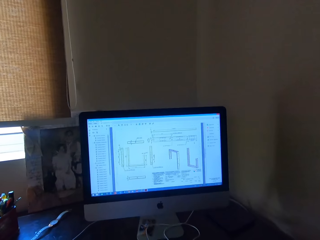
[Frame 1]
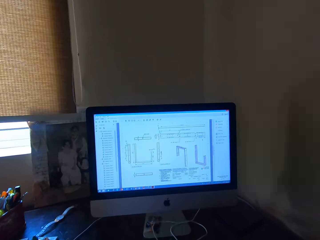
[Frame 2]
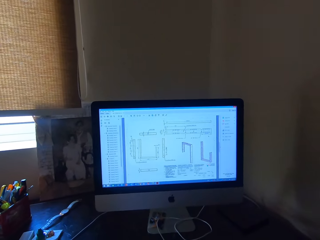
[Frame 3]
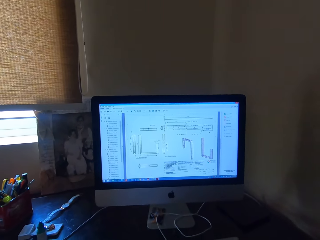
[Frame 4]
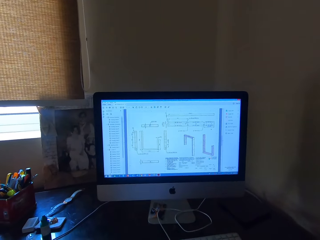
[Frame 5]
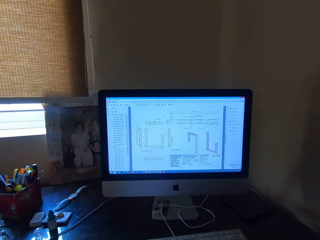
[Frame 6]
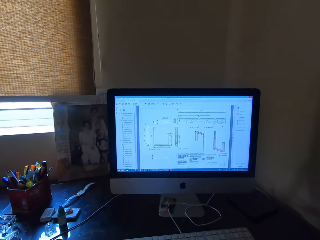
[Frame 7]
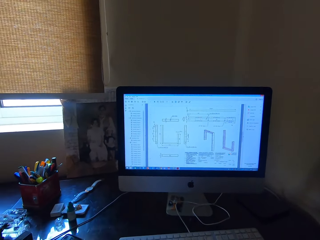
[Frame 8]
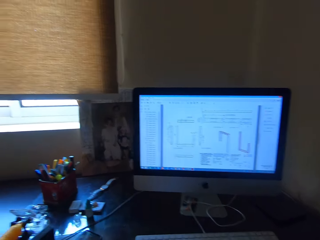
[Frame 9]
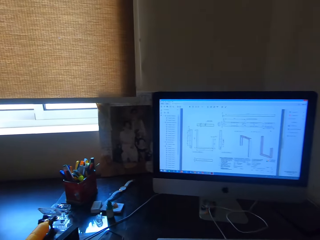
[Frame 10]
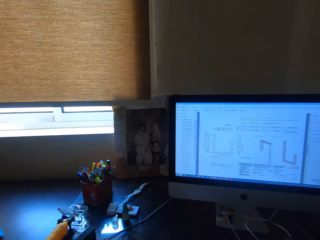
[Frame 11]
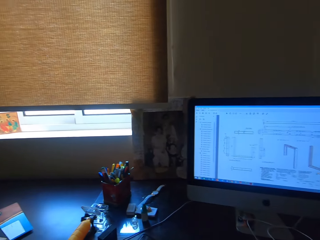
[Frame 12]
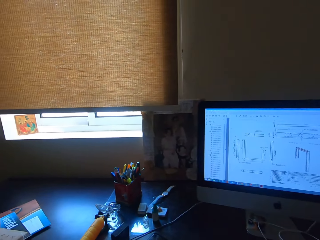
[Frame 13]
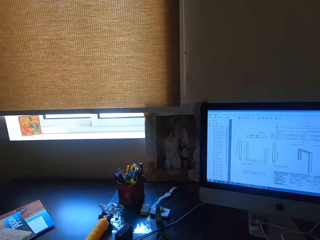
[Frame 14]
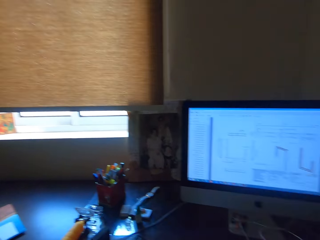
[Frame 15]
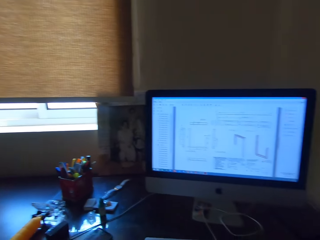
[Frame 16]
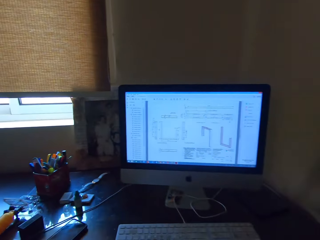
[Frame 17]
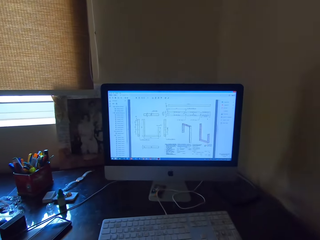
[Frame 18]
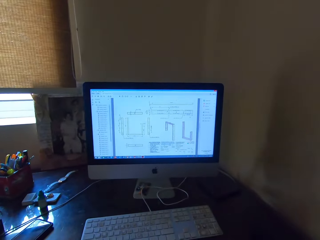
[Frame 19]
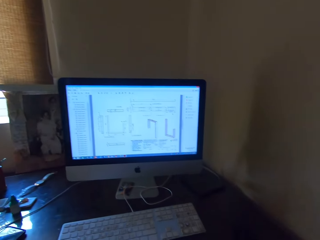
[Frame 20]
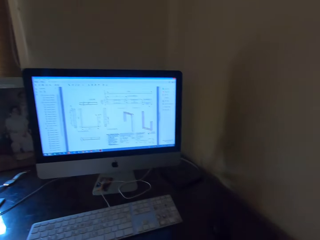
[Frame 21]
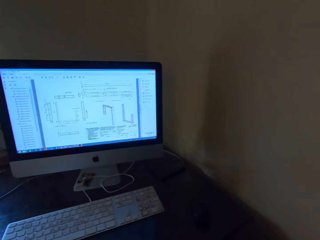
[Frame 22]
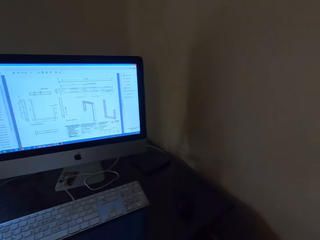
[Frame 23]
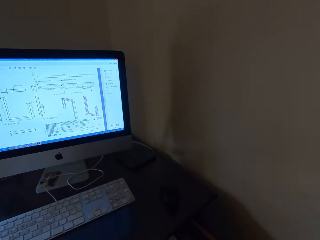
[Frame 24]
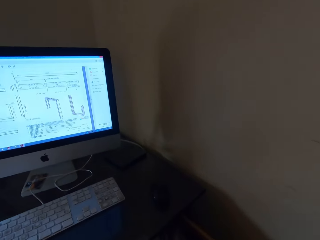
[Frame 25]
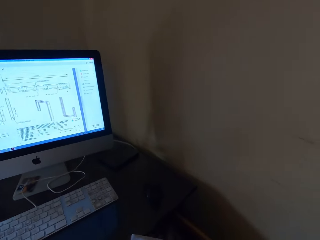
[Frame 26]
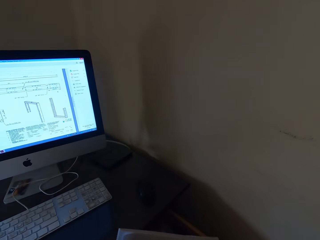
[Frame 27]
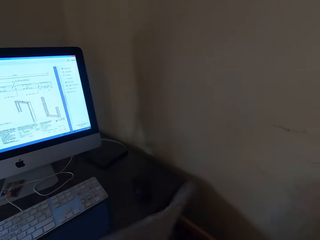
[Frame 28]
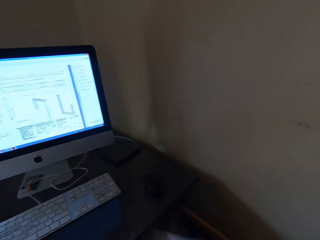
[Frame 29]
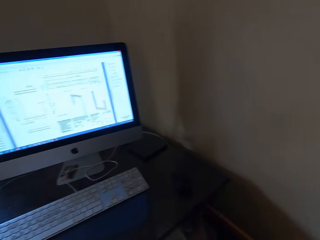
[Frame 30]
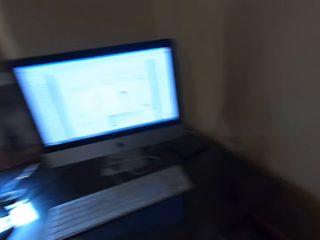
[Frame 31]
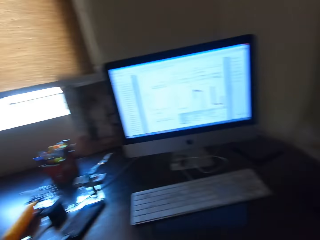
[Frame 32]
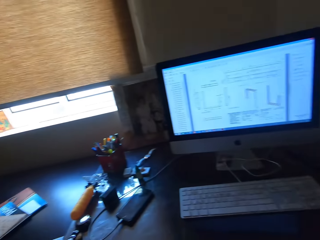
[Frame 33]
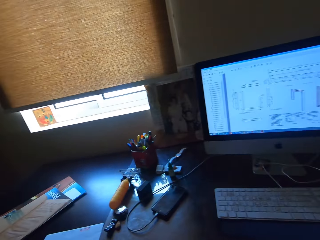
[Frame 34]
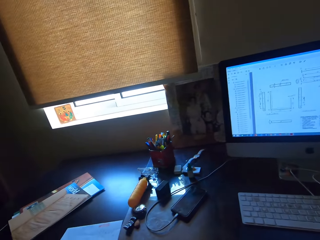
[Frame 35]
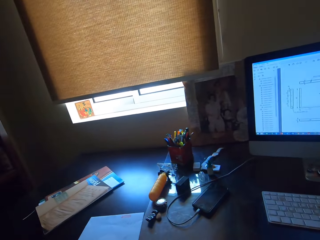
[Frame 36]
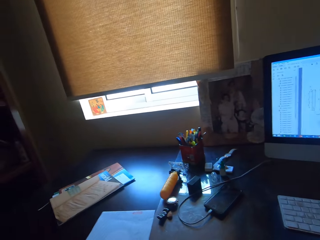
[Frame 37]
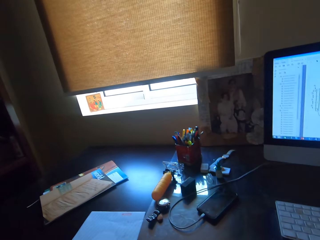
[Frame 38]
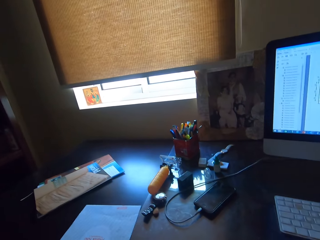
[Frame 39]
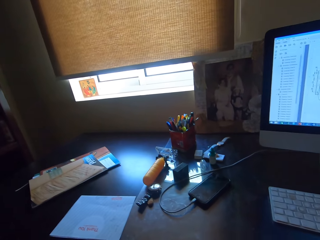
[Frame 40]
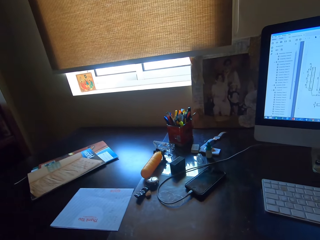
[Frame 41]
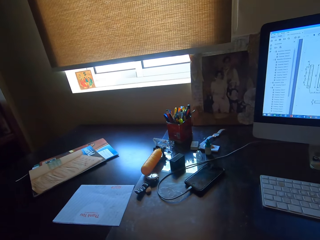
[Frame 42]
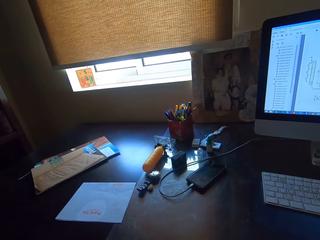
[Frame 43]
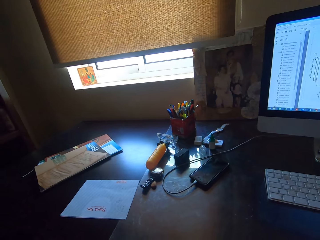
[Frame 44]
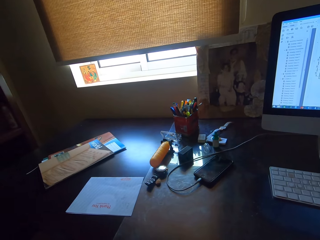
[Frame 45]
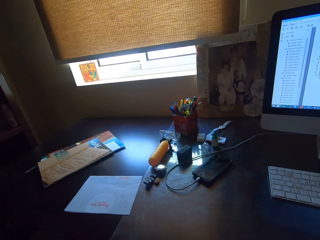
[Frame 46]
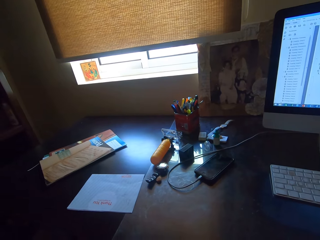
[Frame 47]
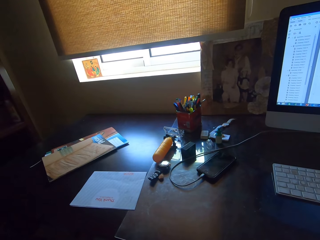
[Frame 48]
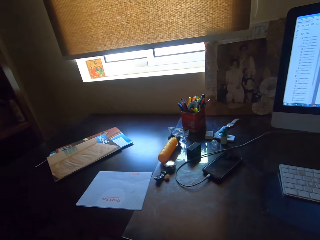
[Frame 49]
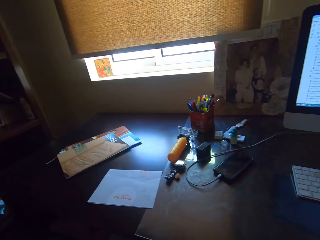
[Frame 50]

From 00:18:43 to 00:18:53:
The camera wearer opens the computer desk drawer. They pick paper booklets from the drawer. They drop the booklet on the desk. They push the desk drawer back.

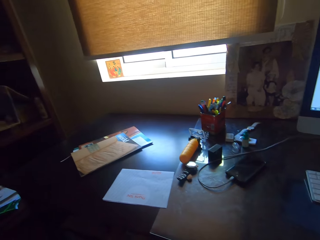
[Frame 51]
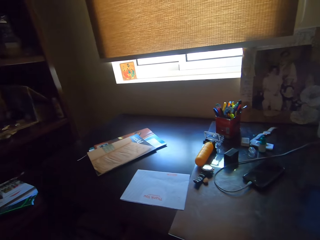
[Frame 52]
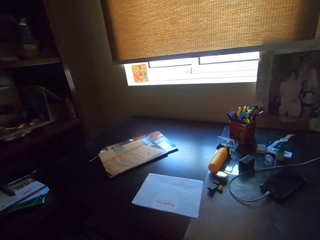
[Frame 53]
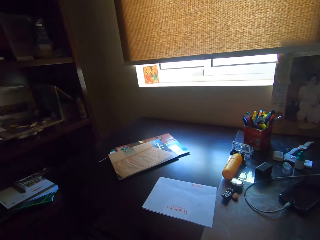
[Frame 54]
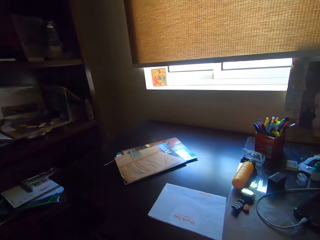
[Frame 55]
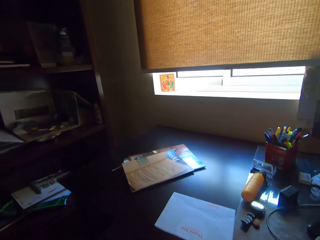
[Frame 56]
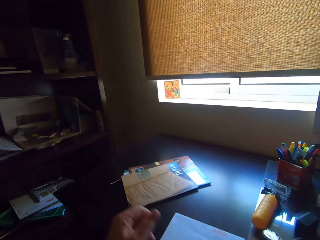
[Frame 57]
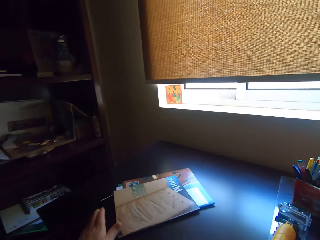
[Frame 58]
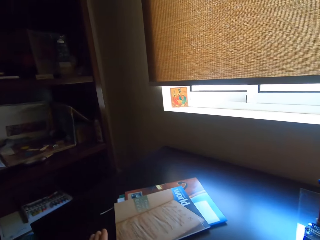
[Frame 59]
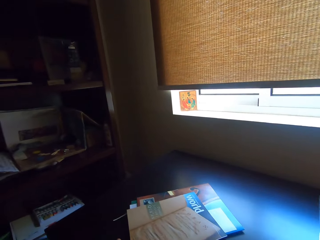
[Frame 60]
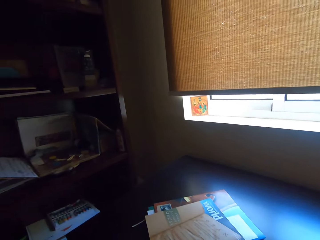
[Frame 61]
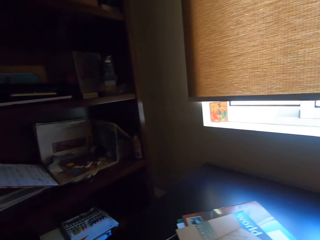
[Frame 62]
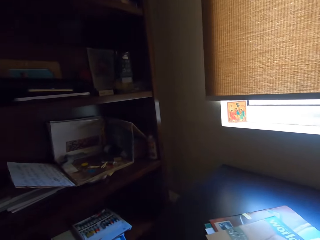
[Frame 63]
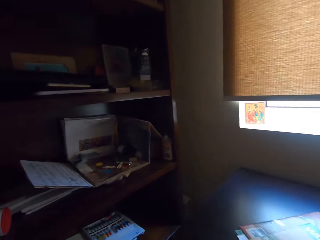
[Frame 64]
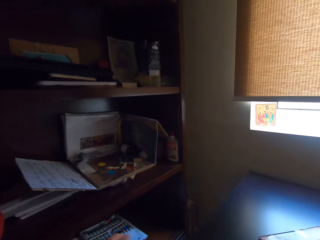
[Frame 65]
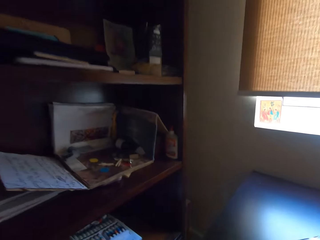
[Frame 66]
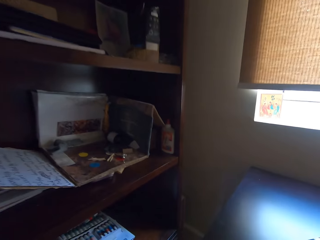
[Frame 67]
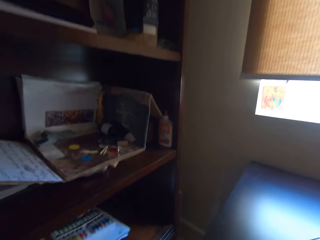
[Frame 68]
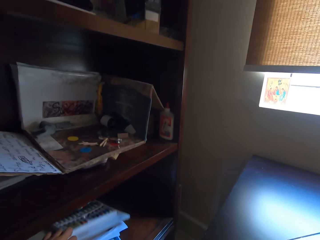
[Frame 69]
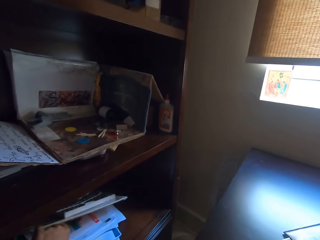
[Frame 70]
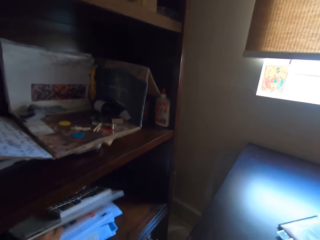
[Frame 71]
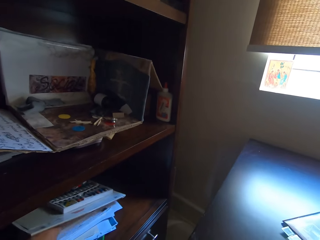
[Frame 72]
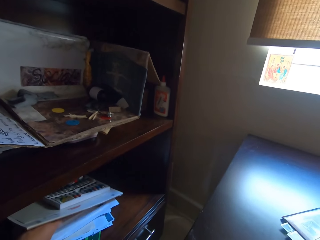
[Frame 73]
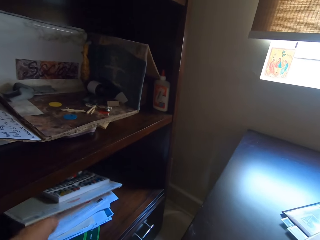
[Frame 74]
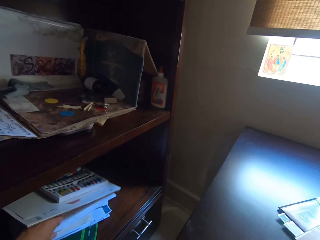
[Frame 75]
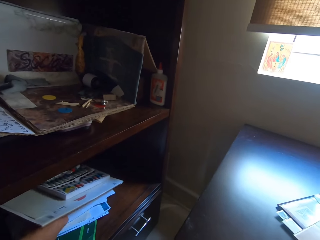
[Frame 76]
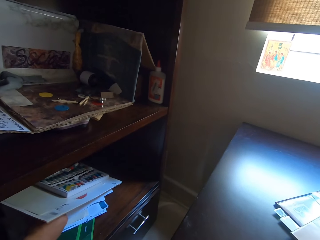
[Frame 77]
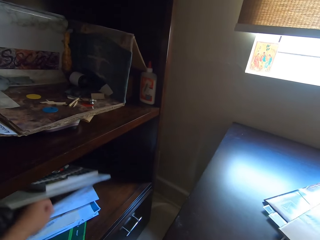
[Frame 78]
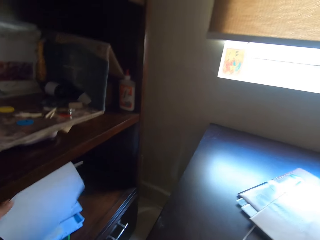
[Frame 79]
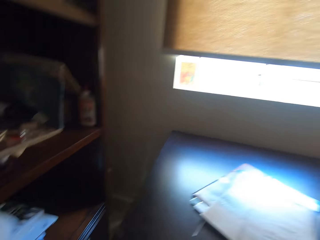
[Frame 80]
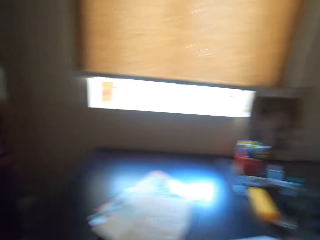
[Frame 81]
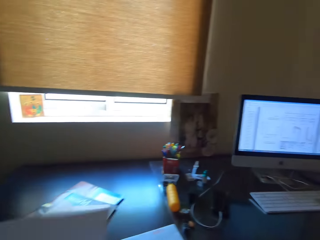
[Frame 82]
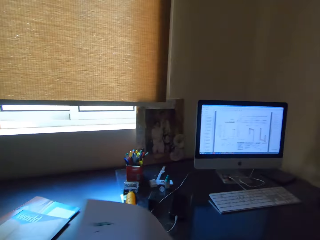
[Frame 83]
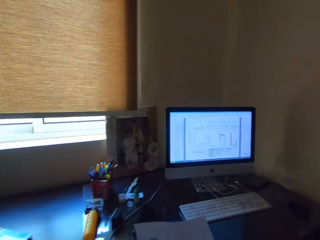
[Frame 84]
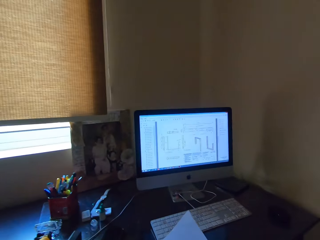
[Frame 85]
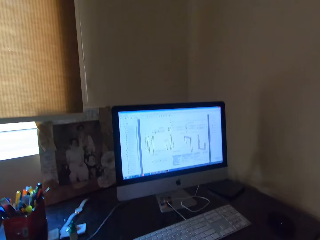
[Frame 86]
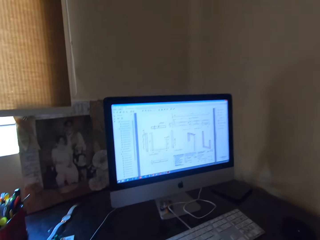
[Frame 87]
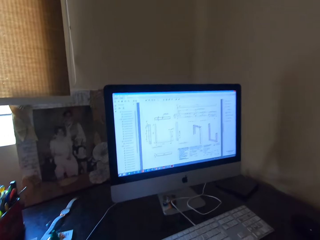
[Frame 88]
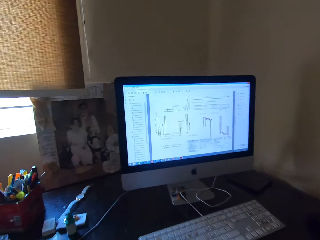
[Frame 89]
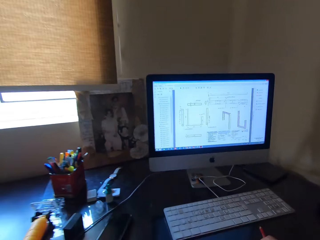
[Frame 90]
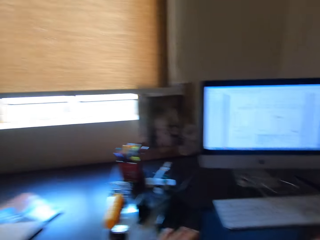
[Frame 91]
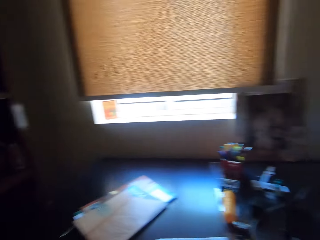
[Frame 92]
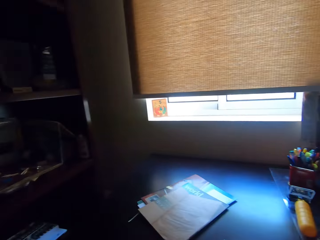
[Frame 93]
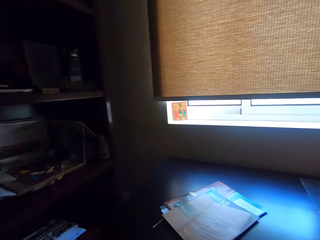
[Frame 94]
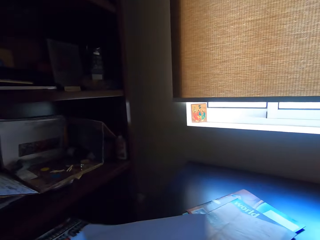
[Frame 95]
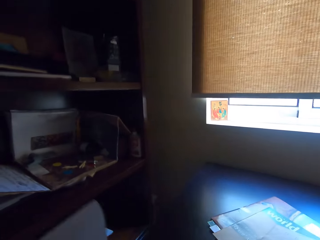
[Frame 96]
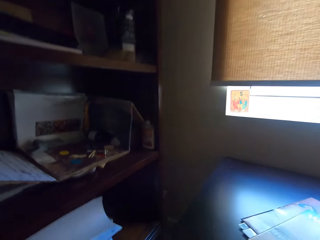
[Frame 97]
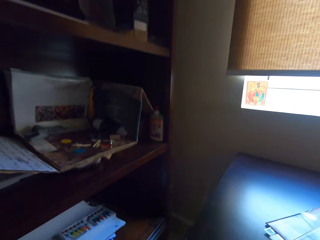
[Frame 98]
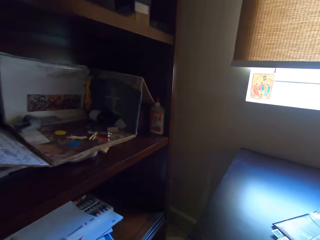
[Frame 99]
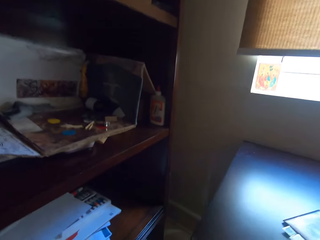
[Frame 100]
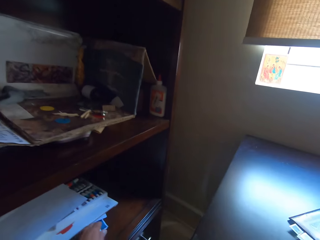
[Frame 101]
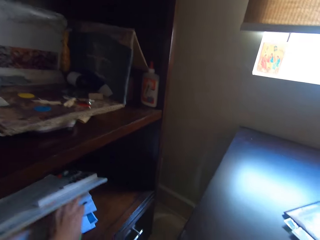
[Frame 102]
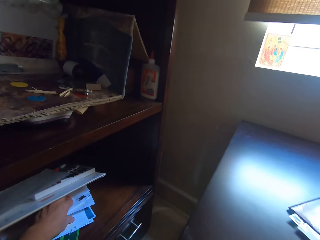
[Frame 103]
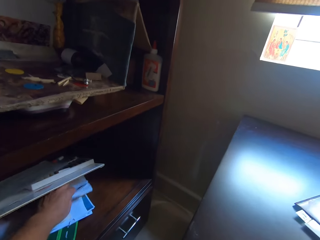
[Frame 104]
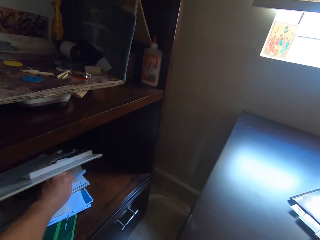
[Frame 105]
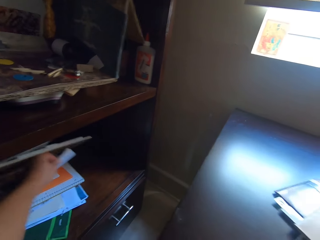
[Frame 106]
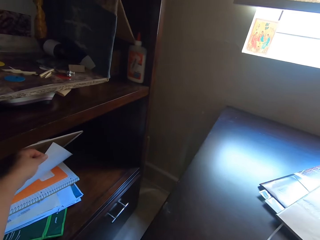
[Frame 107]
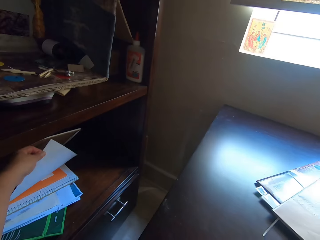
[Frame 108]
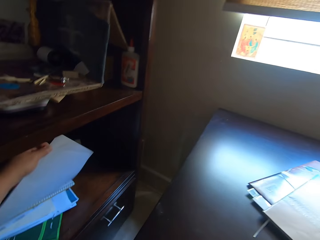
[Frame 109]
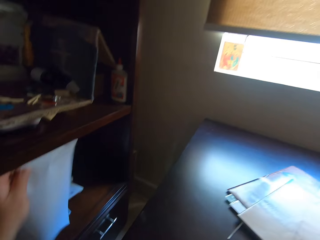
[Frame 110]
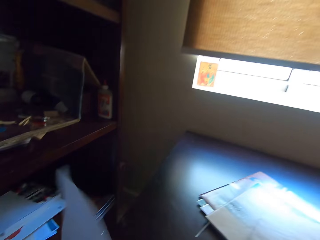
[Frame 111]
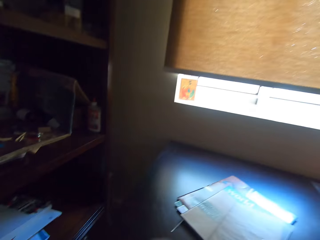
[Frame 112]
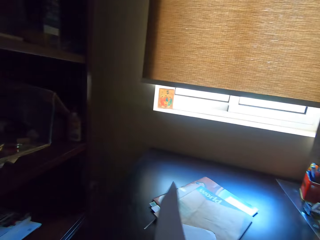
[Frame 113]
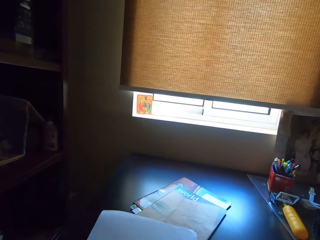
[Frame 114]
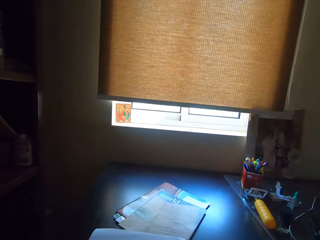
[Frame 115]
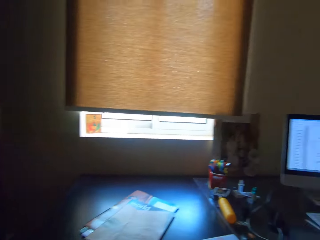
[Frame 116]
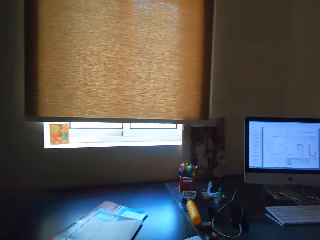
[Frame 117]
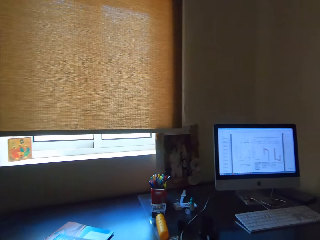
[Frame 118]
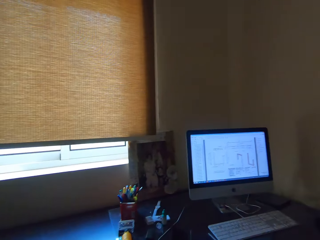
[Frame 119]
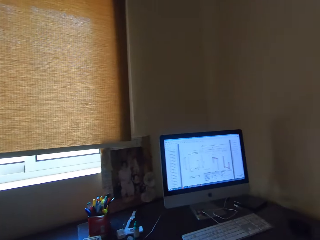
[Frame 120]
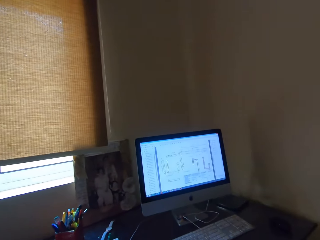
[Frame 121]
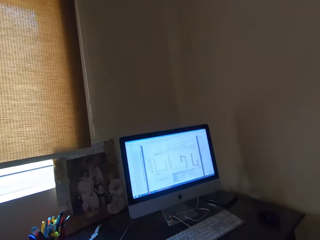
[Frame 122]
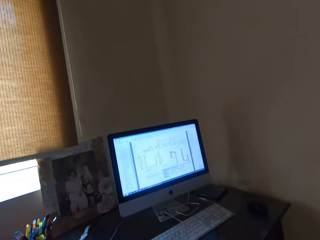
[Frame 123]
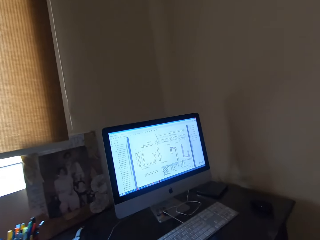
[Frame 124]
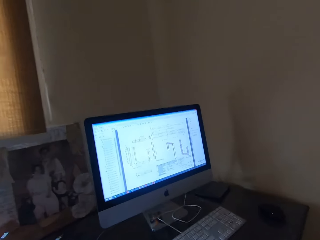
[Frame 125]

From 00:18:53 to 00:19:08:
The camera wearer stretches to the shelf in the room. He places his left hand on the table. He takes a paper or book from the cabinet with his left hand. He opens the book pages towards the computer on the desk. He takes the paper towards the table with his left hand. He returns the paper to the cabinet. He picks a paper from the cabinet with his left hand. He turns the paper towards the computer desk.
